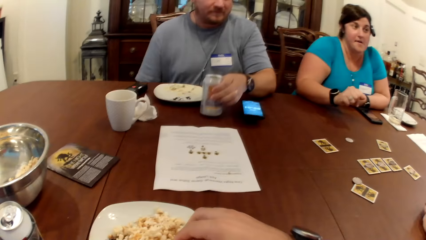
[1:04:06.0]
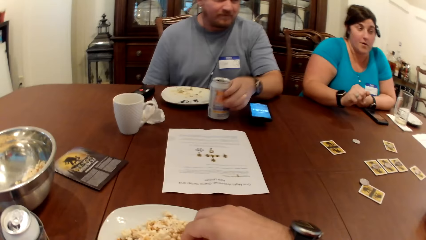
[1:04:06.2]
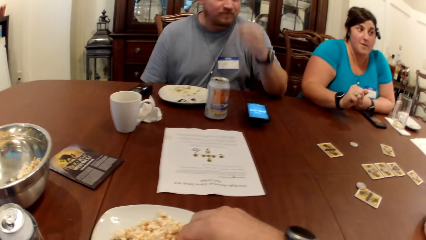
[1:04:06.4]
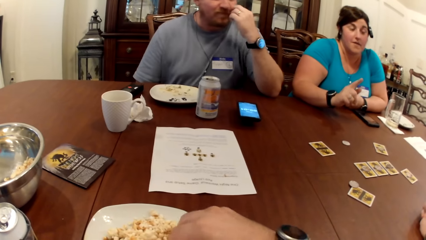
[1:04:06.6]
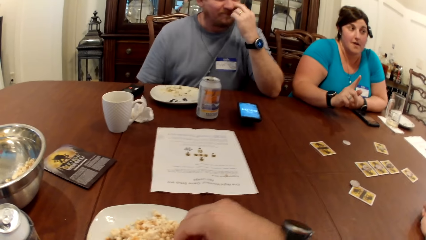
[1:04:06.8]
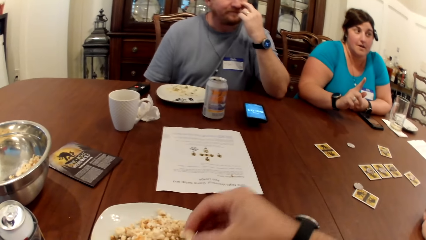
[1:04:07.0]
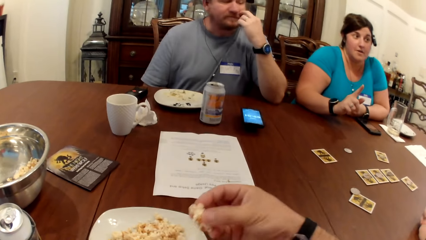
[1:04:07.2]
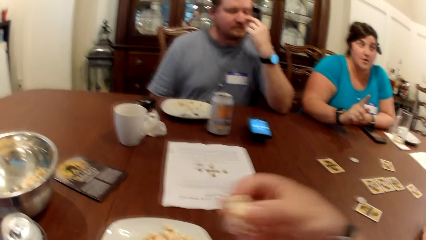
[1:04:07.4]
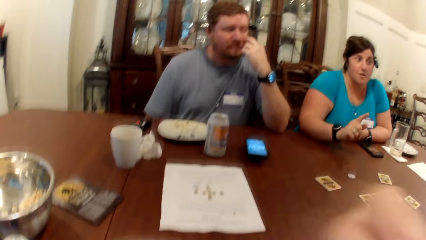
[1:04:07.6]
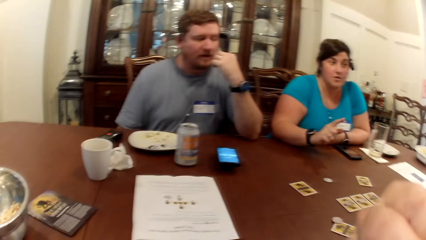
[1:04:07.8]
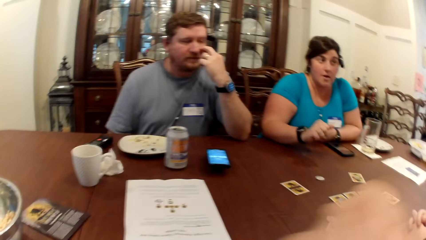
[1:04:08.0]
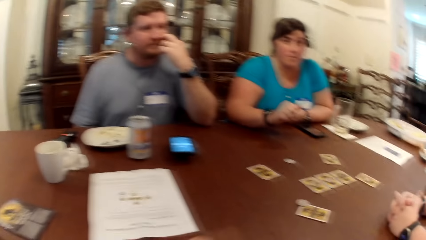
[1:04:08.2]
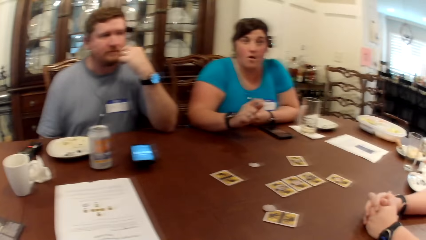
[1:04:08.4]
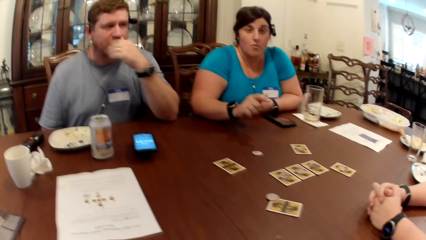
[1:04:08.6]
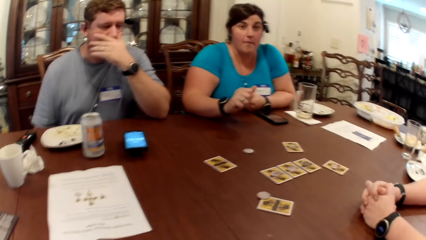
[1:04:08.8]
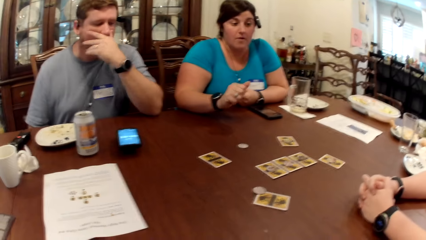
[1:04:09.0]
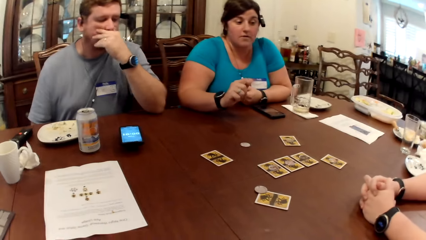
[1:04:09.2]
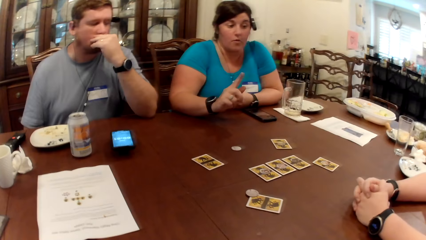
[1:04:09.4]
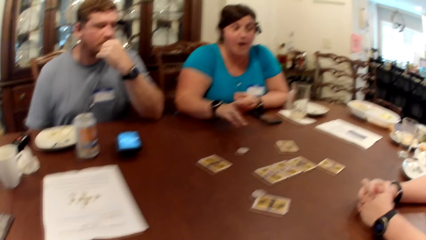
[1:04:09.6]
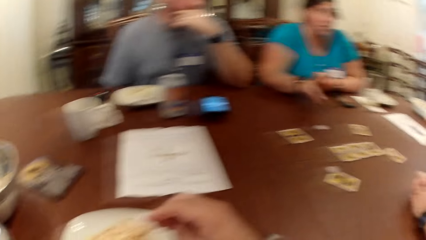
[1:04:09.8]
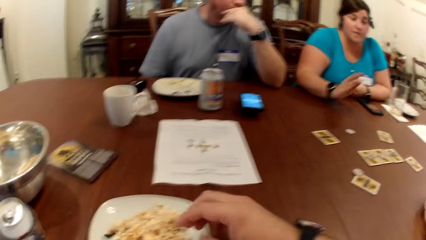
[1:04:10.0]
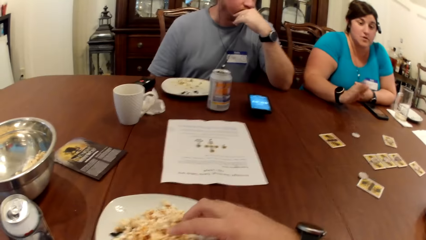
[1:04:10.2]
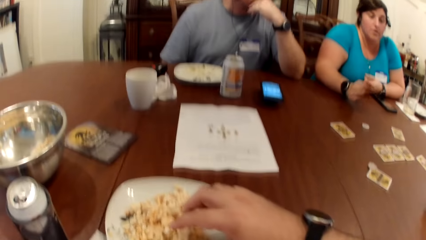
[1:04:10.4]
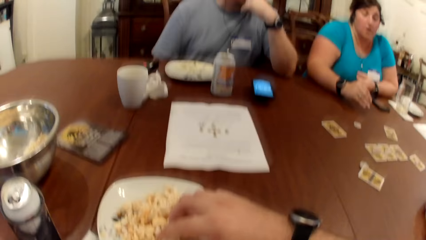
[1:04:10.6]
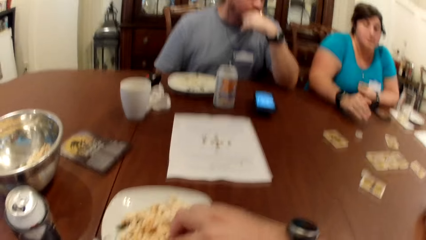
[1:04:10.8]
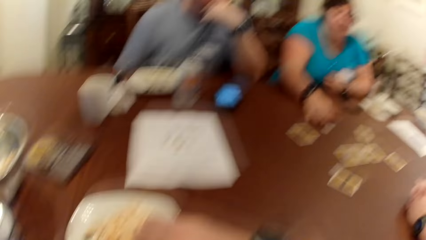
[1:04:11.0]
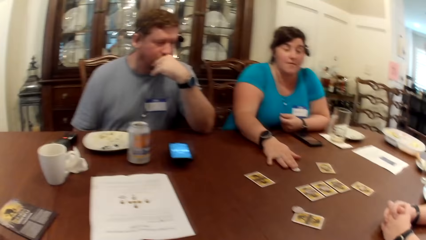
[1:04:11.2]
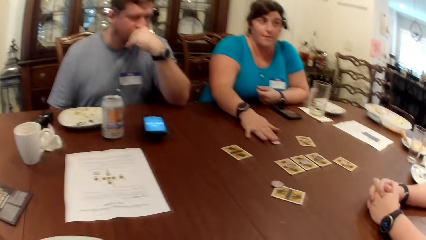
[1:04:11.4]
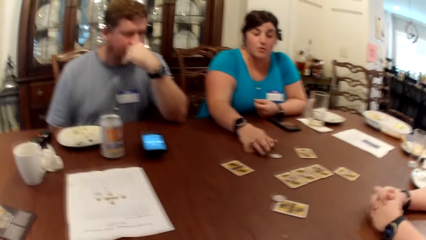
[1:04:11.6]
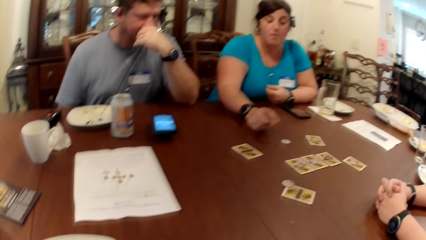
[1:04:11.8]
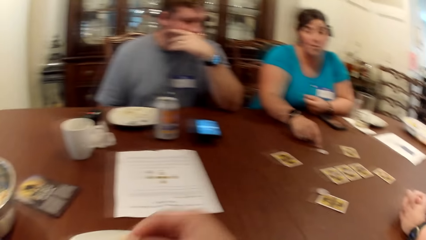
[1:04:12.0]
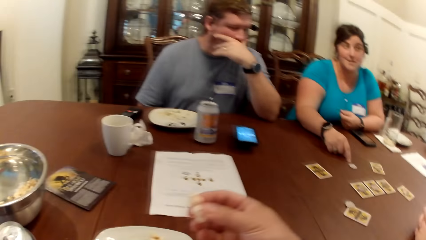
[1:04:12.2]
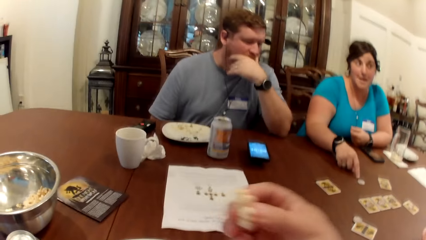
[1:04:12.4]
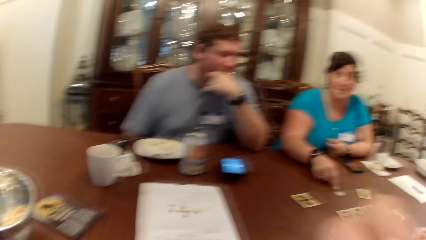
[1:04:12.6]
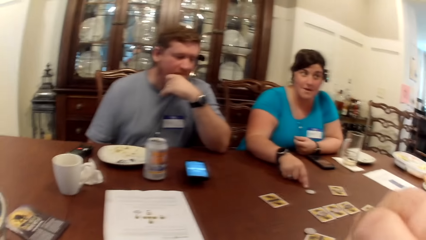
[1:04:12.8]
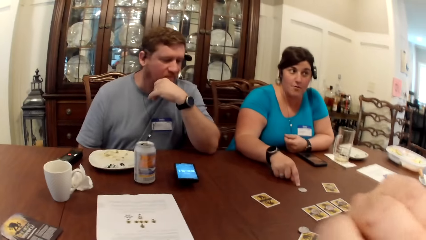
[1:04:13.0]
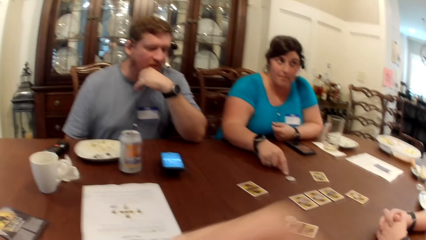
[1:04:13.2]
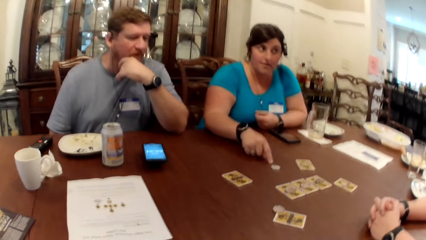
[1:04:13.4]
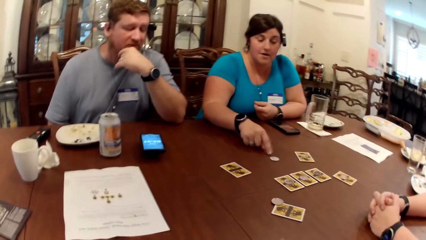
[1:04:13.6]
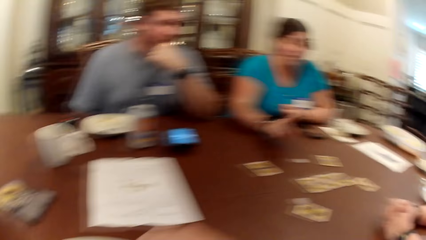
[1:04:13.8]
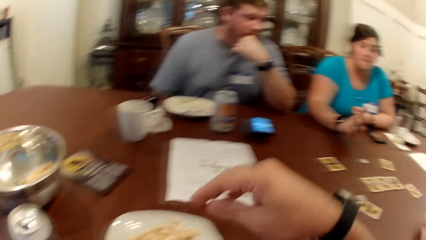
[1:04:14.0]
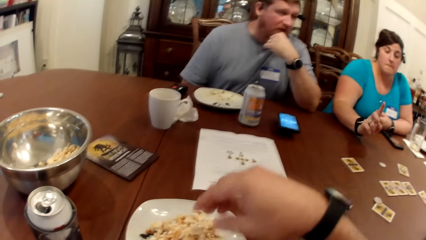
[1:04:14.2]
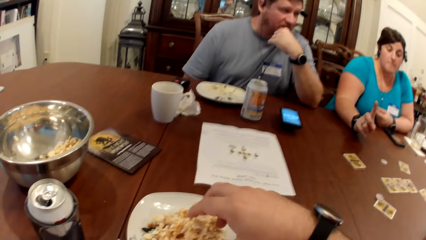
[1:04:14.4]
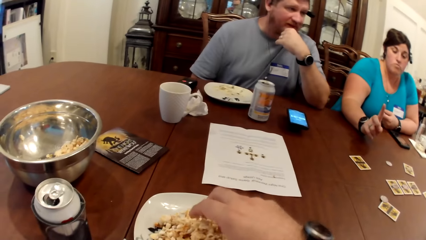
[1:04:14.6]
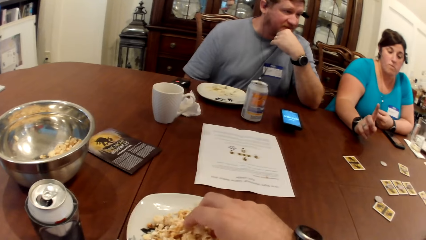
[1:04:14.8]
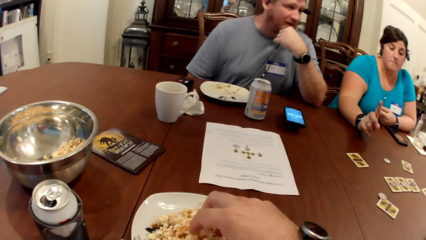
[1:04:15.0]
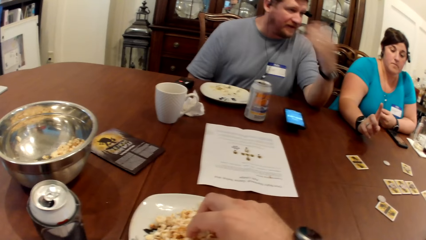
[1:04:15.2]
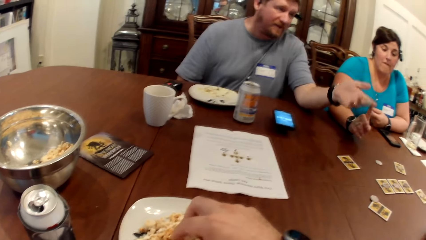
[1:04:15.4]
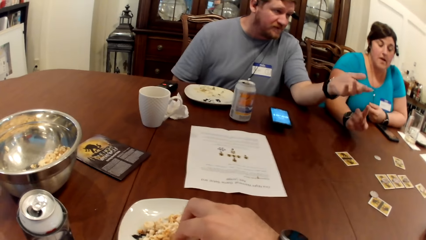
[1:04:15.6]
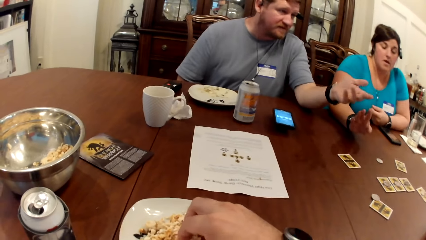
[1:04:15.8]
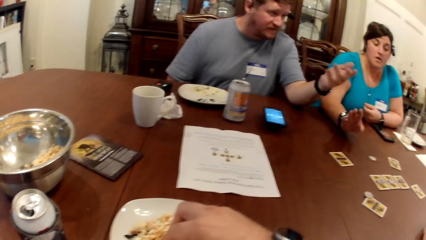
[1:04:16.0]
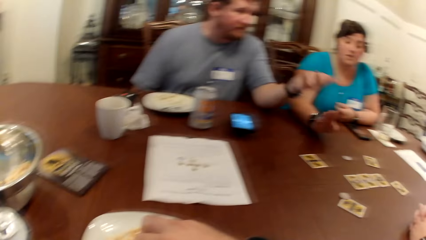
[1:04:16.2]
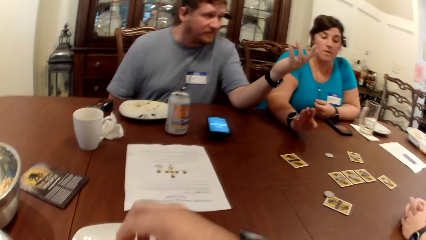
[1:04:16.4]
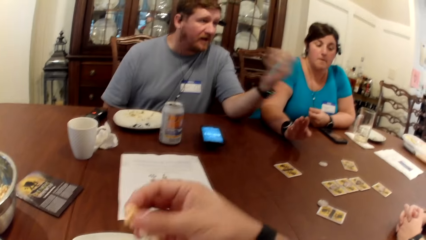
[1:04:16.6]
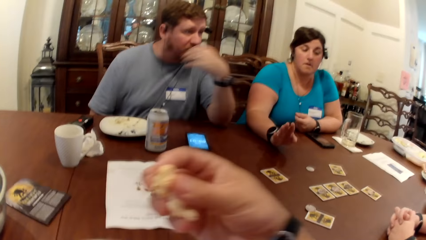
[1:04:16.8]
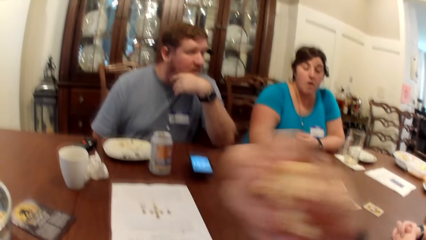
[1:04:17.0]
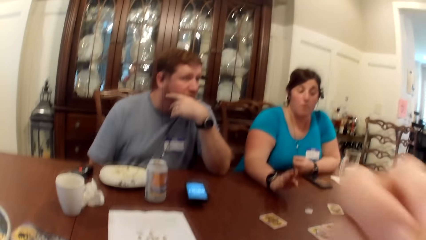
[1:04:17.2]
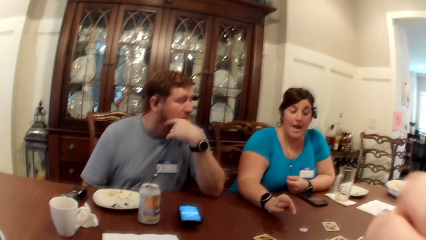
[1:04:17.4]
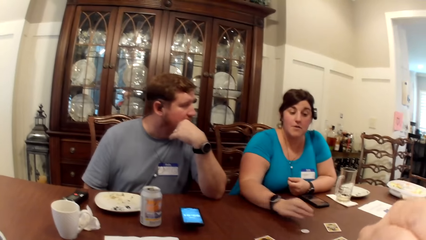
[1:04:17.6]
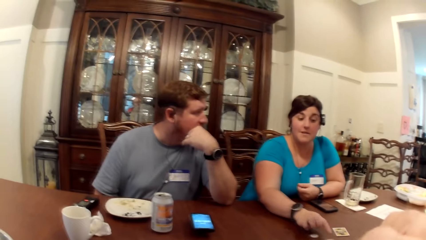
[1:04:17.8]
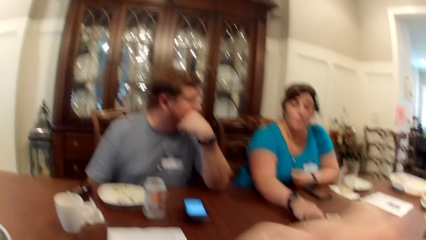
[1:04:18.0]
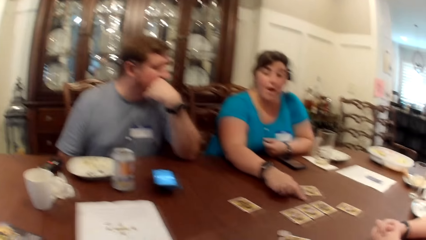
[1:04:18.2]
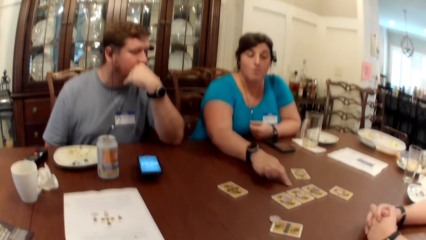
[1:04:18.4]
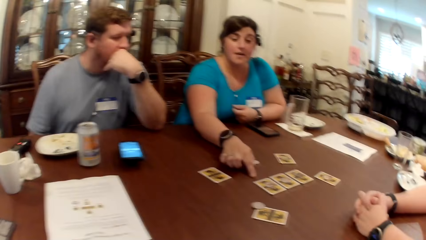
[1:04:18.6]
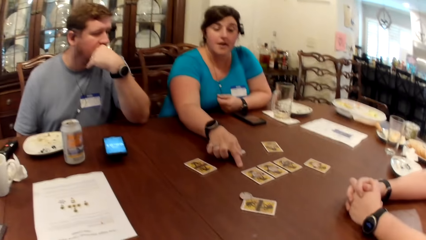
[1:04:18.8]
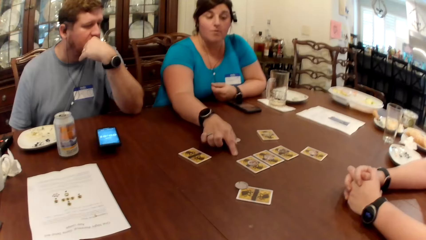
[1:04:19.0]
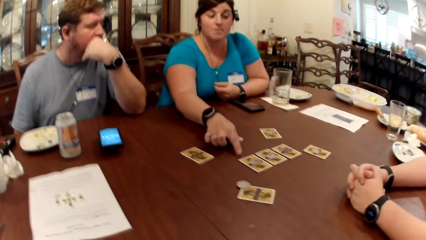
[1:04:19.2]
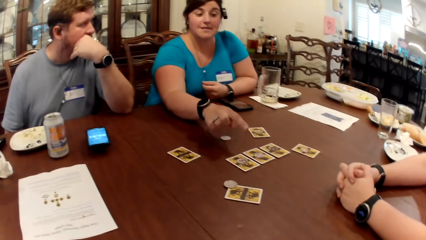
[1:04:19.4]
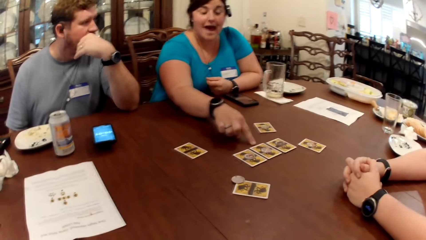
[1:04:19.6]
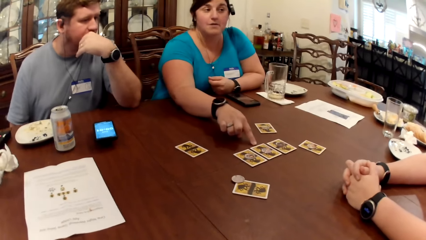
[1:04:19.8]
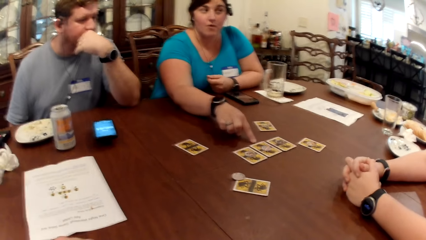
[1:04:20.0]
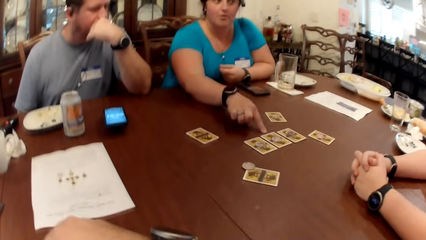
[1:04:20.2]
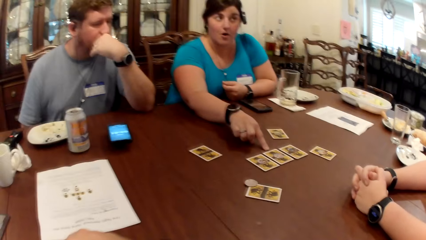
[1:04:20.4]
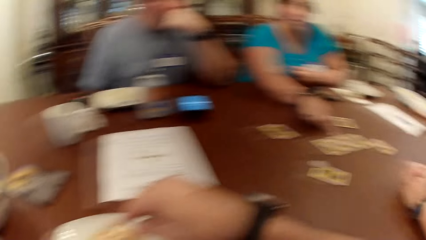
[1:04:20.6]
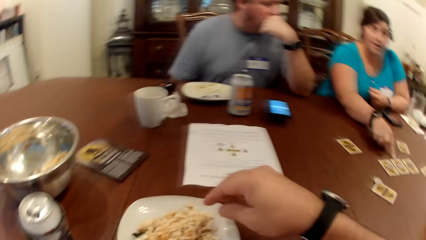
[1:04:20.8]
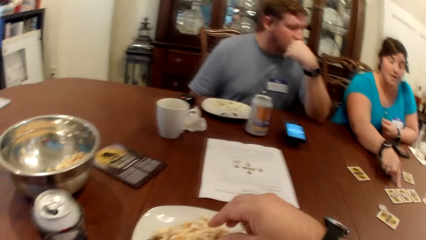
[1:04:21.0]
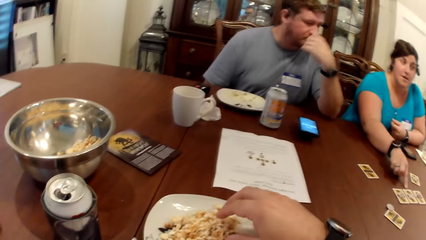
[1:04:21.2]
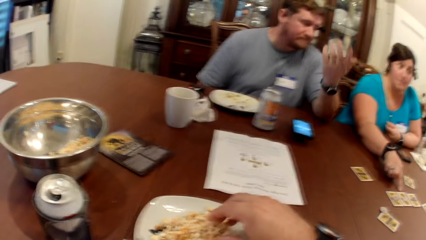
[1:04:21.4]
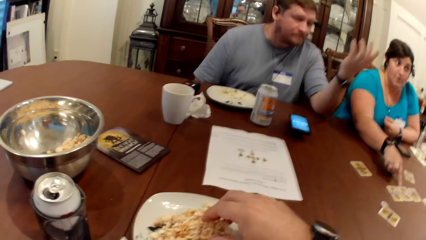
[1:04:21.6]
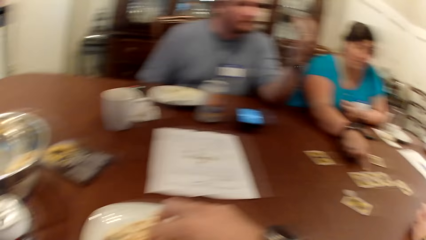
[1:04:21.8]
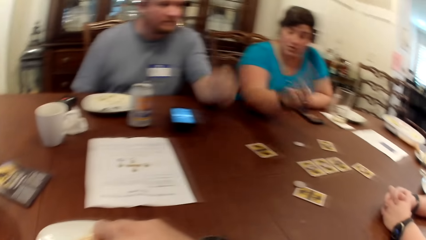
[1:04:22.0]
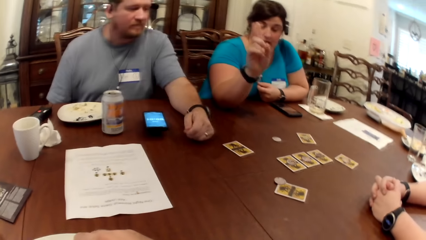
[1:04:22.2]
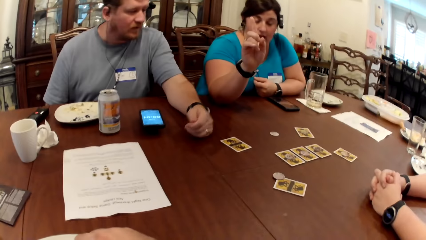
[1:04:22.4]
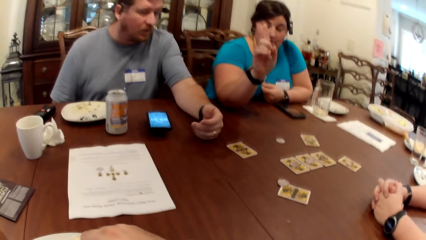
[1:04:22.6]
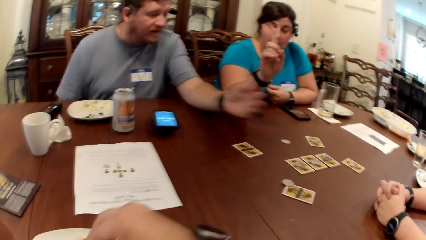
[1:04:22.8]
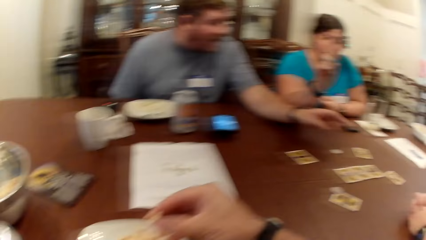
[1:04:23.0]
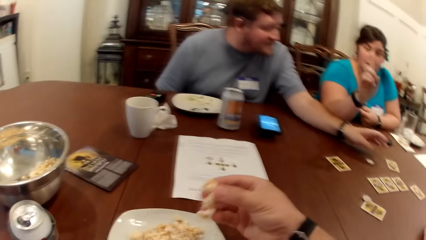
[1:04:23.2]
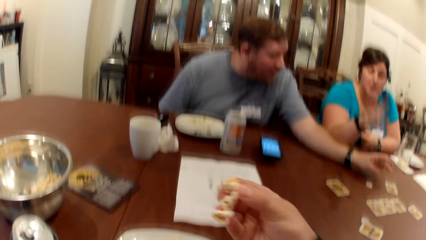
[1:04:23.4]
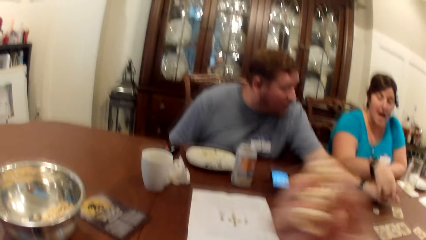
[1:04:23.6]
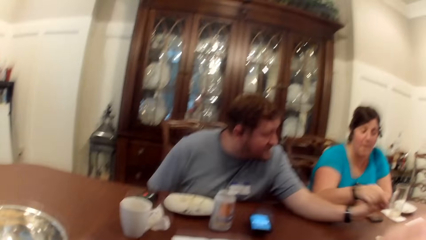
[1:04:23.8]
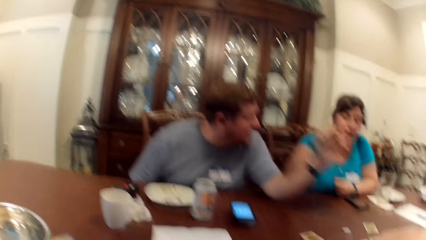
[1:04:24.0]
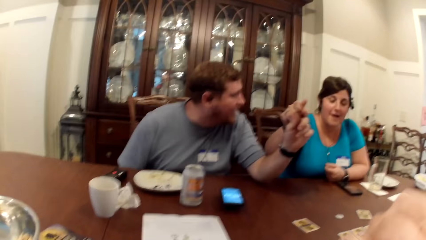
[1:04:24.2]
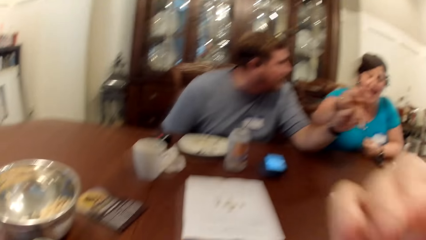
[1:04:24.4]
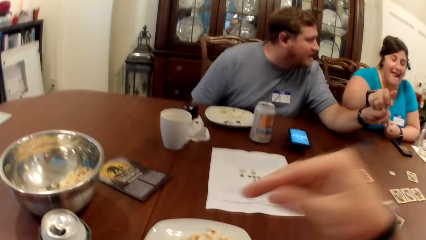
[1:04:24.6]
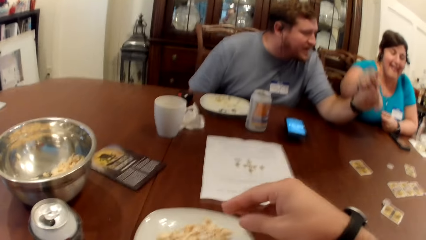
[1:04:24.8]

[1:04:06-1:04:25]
The camera wearer takes some popcorn from the plate on the table with his right hand. A man puts the can drink in his left hand on the table. The man touches his face with his left hand. The camera wearer lifts the popcorn in his right hand towards his mouth. He puts the popcorn in the mouth. He takes some popcorn from the plate on the table with his right hand. A woman moves the token on the table with her right hand. The woman taps the table with her right hand. The camera wearer lifts the popcorn in his right hand towards his mouth. He puts the popcorn in the mouth. He takes some popcorn from the plate on the table with his right hand. He lifts the popcorn in his right hand towards his mouth. The man touches his face with his left hand. The camera wearer puts the popcorn in the mouth. He takes some popcorn from the plate on the table with his right hand. The man drops his left hand on the table. The camera wearer lifts the popcorn in his right hand towards his mouth. The woman grabs the man's left hand with her right hand. The camera wearer puts the popcorn in the mouth.
